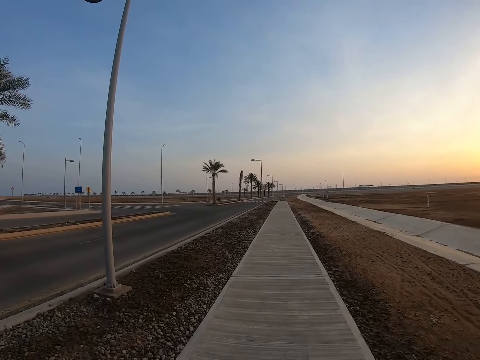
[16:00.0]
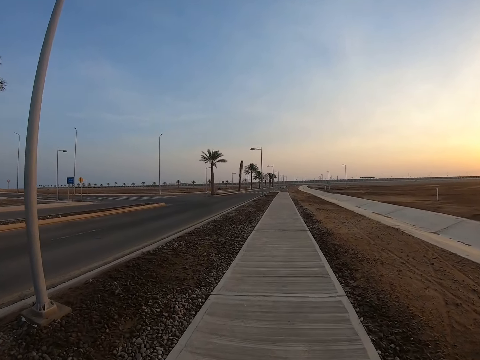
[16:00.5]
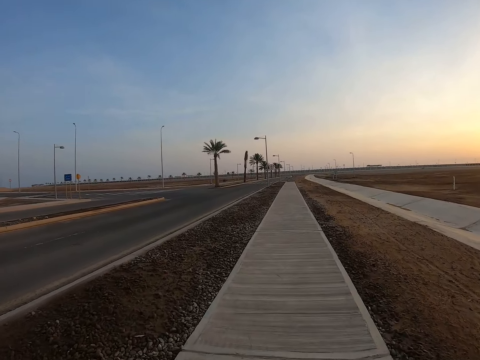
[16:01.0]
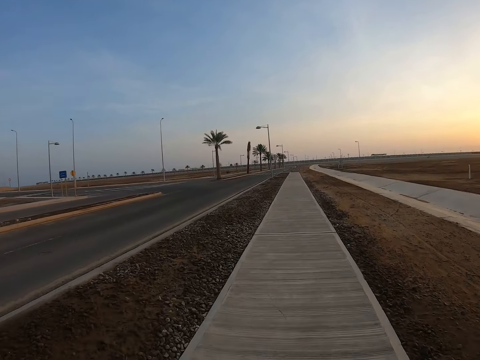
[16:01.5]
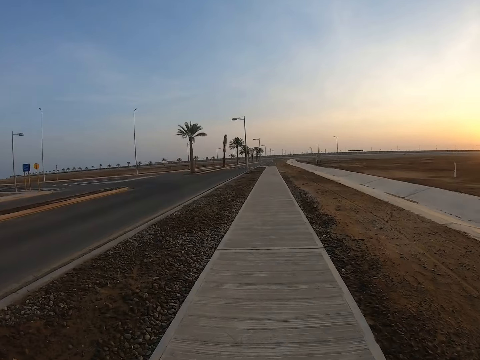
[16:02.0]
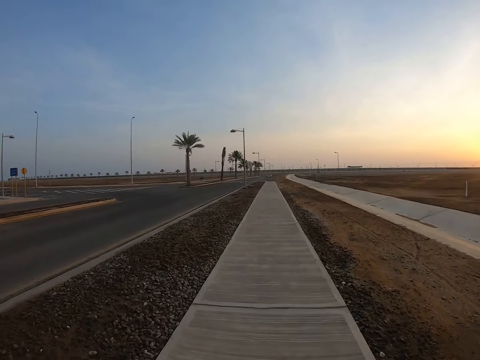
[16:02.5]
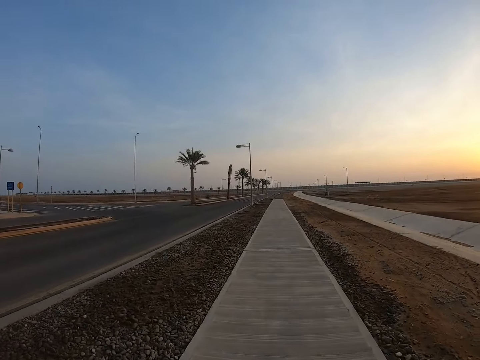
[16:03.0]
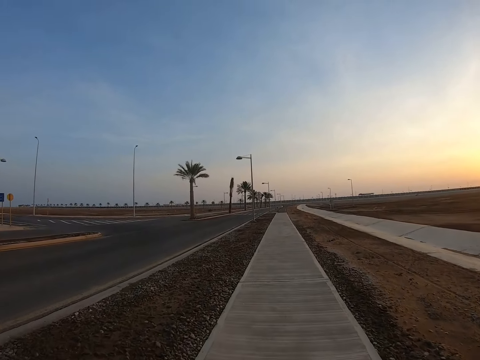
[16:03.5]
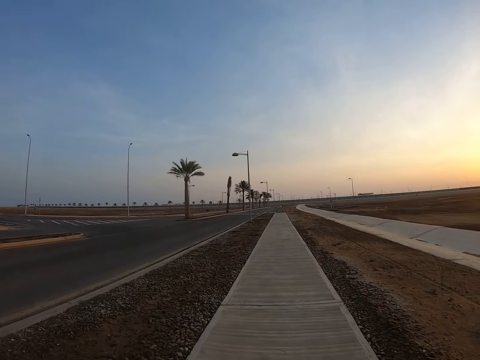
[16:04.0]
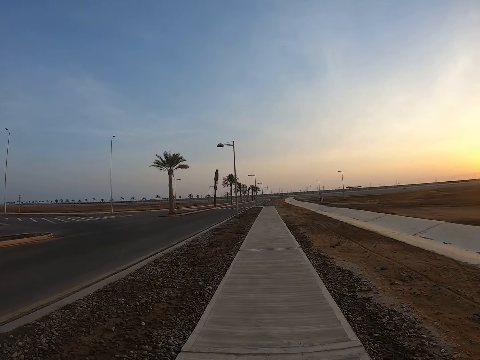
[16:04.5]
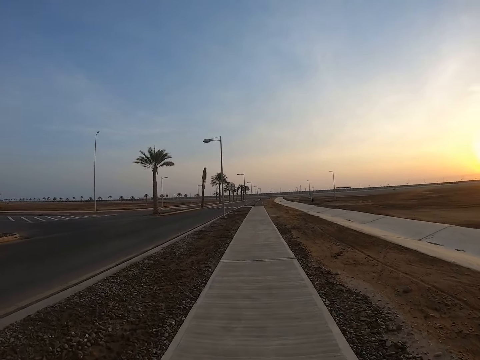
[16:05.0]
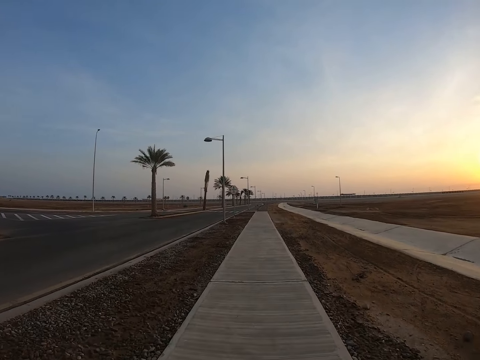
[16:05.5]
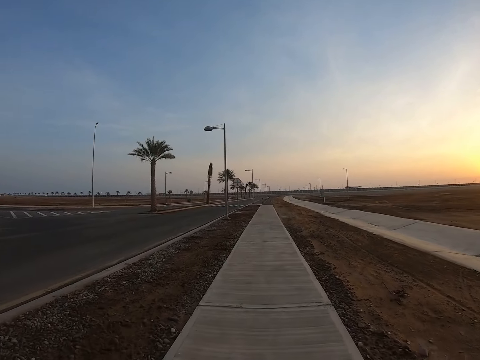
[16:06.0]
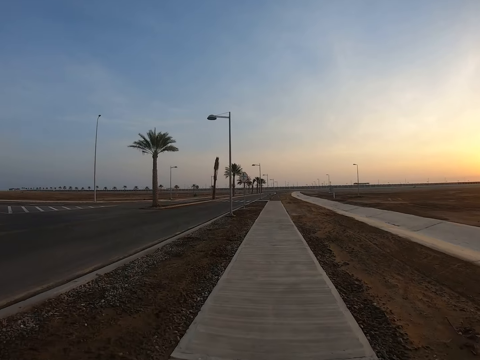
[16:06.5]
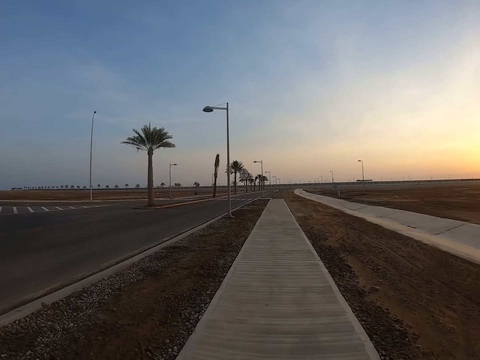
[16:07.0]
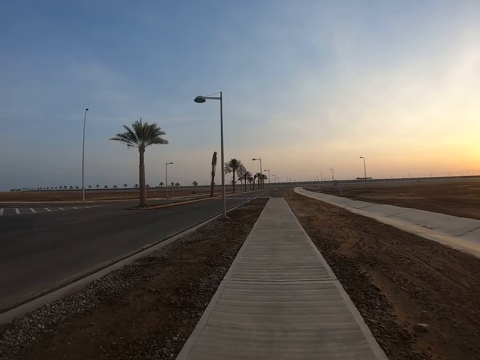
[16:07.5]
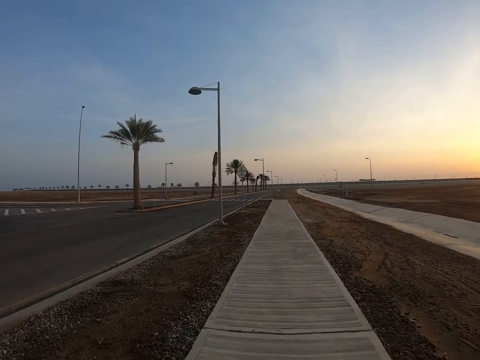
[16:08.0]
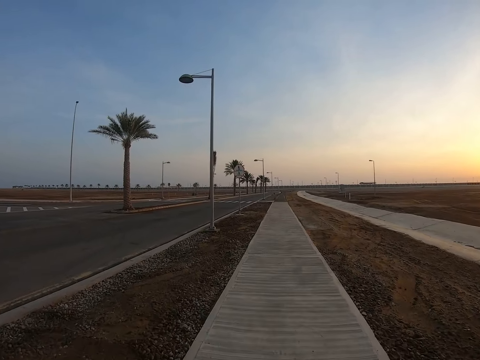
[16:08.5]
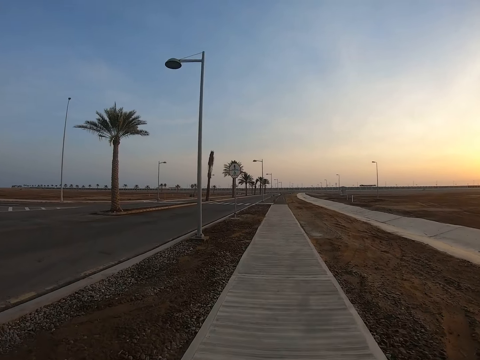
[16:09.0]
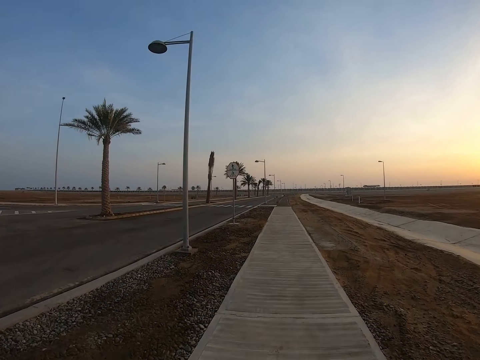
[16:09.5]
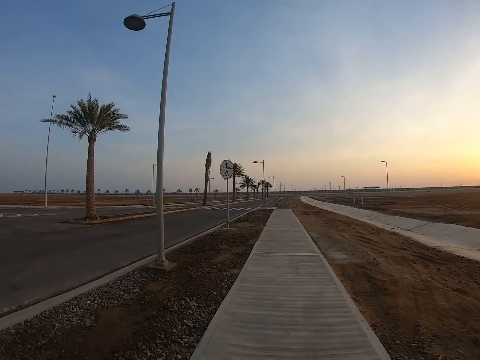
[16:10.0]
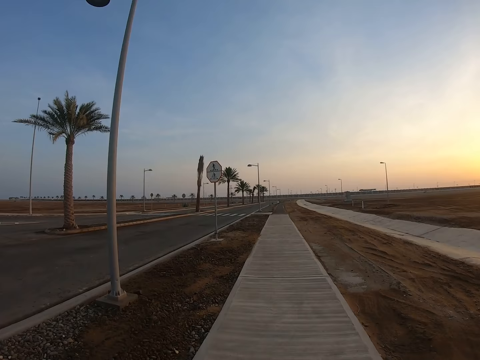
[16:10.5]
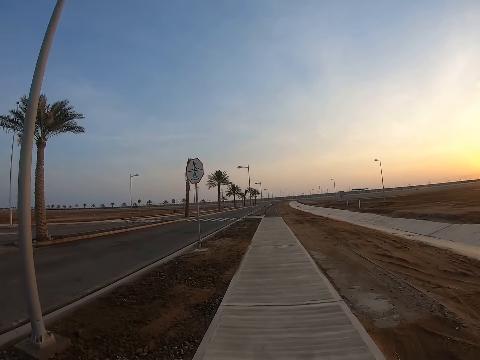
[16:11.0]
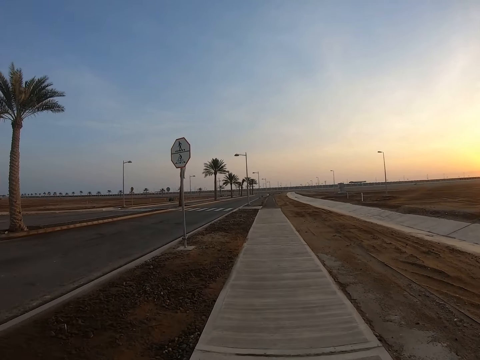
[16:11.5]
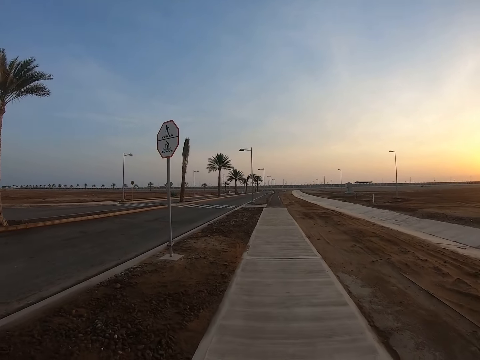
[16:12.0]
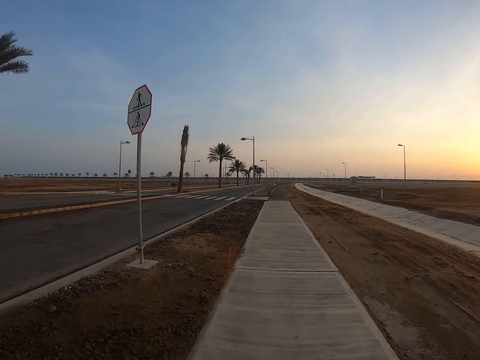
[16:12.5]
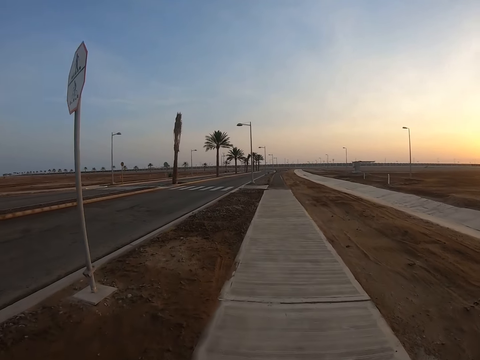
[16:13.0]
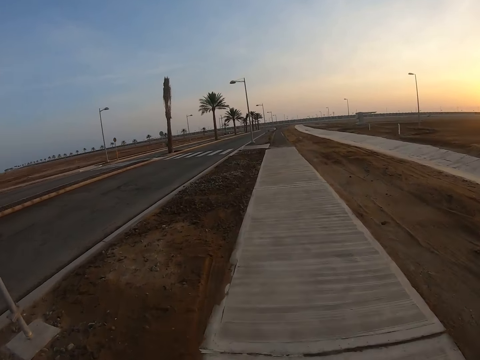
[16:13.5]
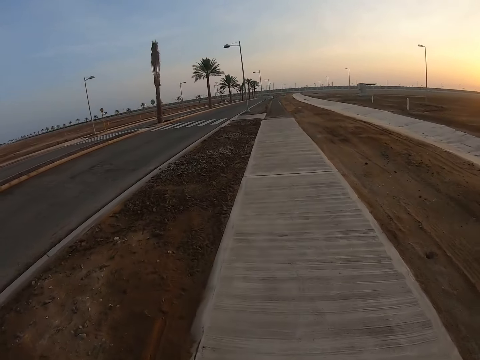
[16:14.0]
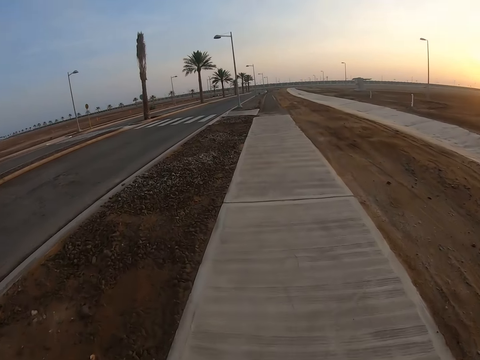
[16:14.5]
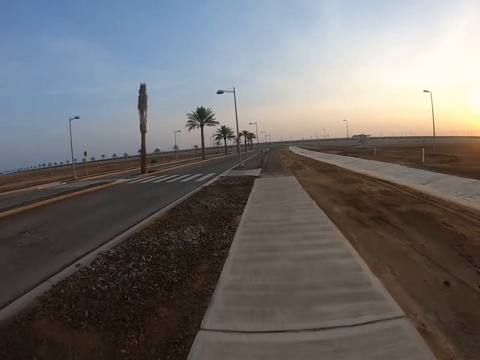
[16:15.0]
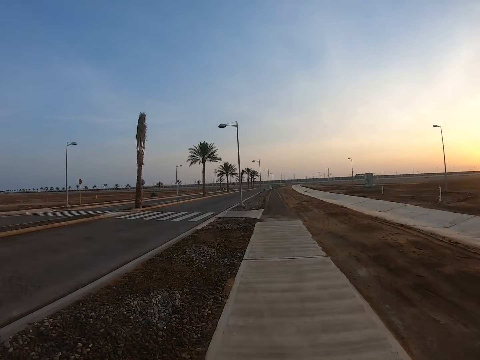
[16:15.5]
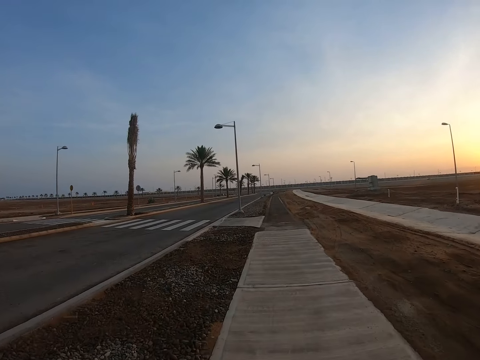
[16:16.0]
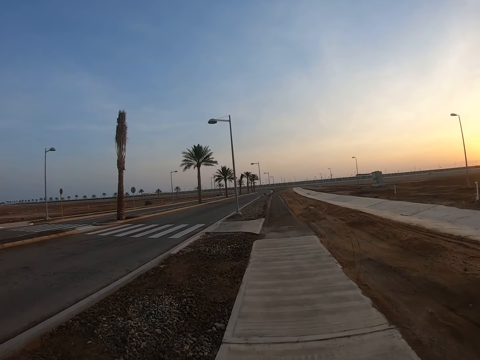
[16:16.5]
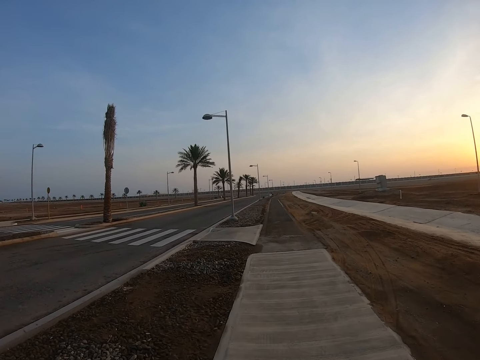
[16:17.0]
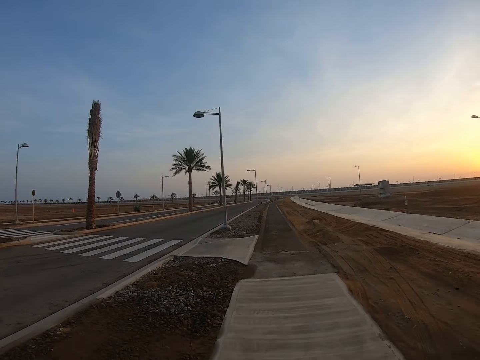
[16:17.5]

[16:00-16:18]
The camera wearer looks in front. They walk on the pavement. They look down.

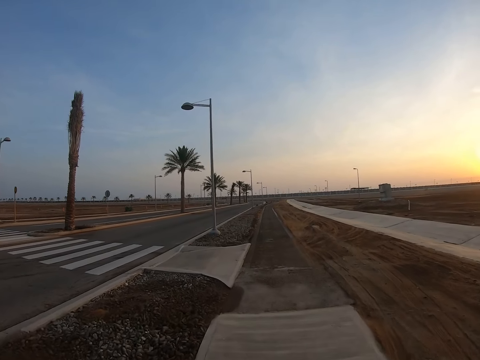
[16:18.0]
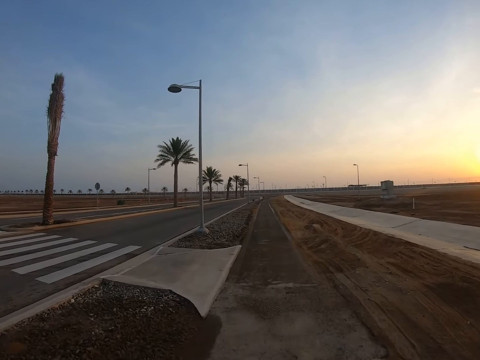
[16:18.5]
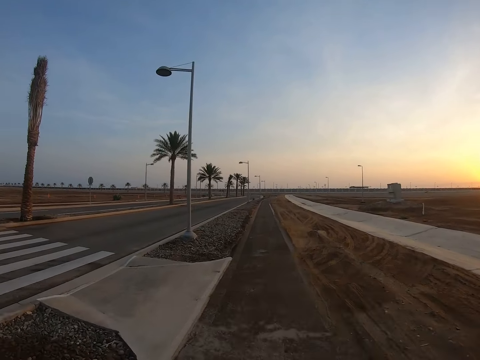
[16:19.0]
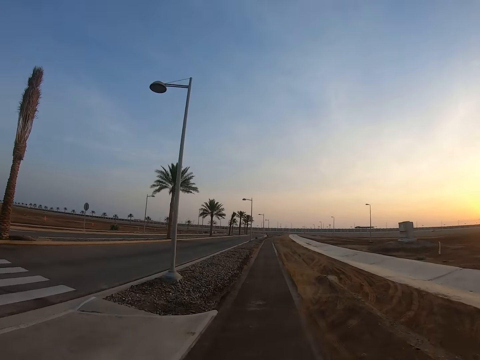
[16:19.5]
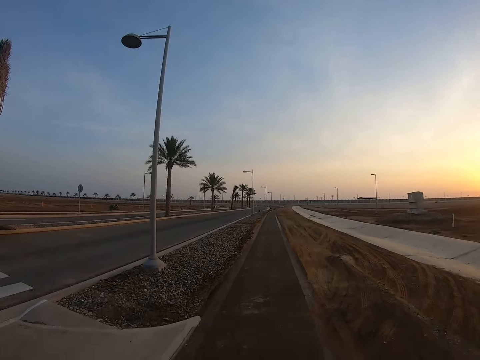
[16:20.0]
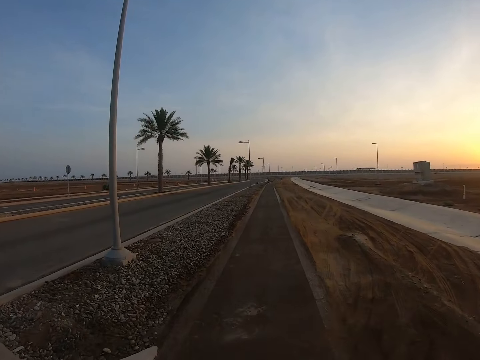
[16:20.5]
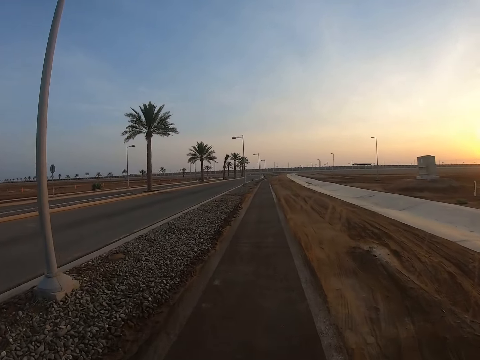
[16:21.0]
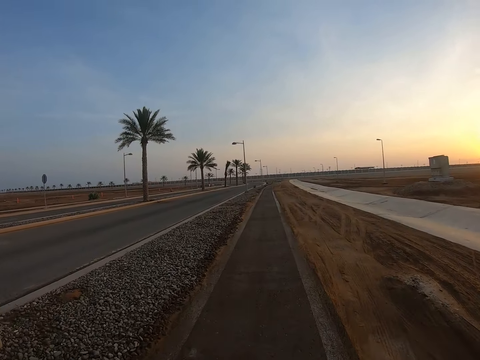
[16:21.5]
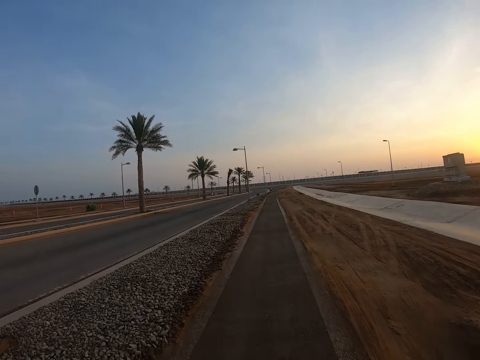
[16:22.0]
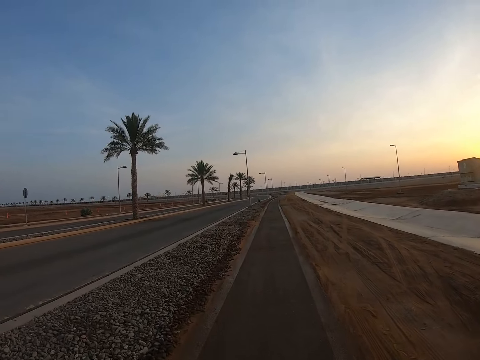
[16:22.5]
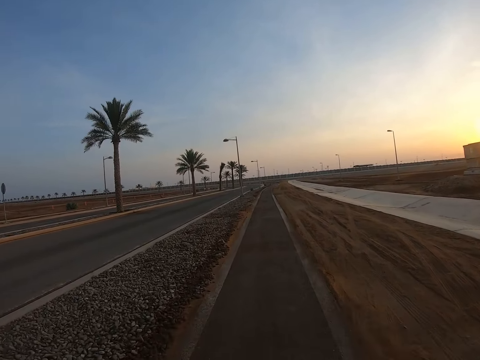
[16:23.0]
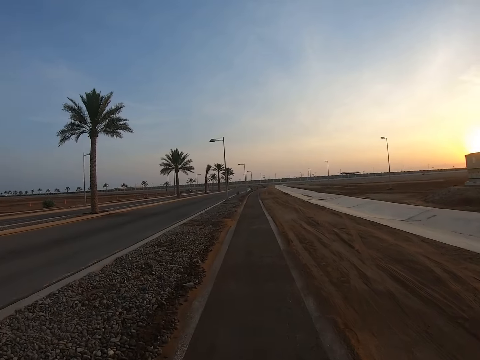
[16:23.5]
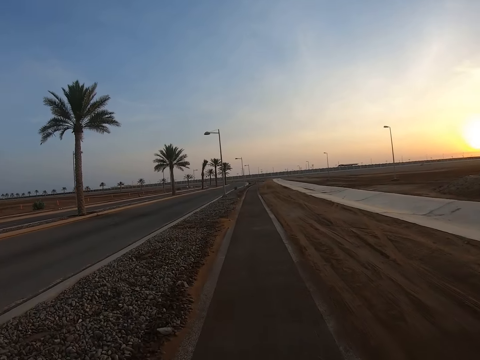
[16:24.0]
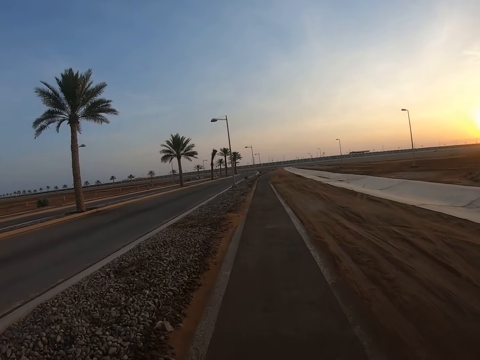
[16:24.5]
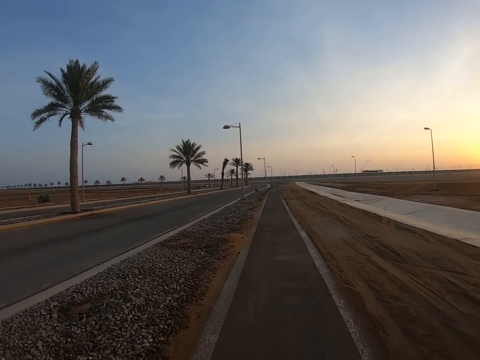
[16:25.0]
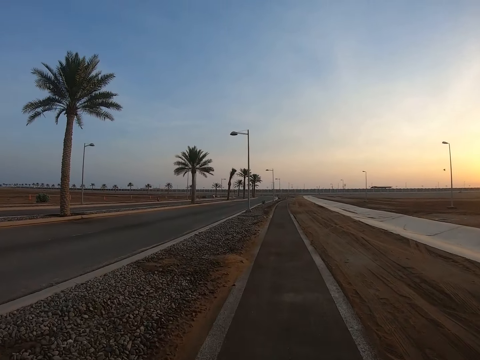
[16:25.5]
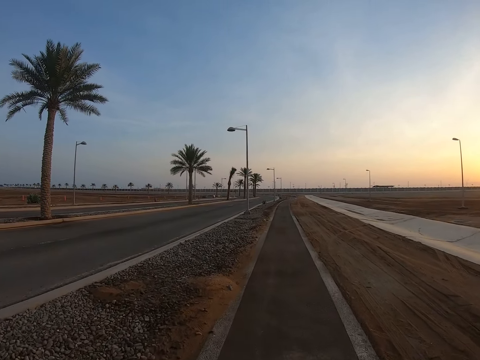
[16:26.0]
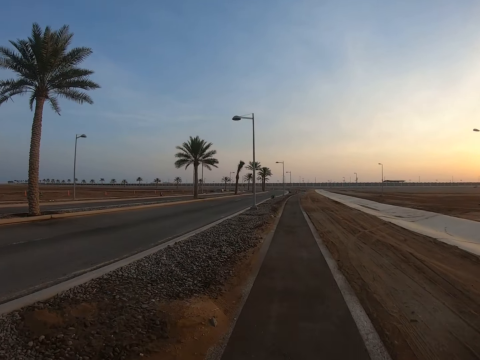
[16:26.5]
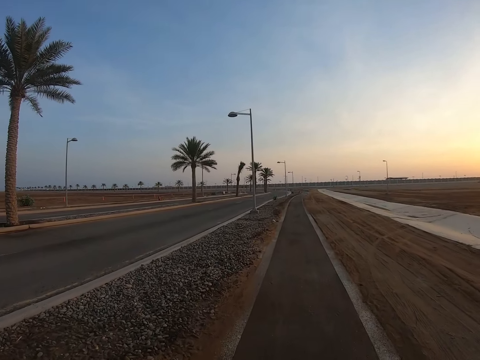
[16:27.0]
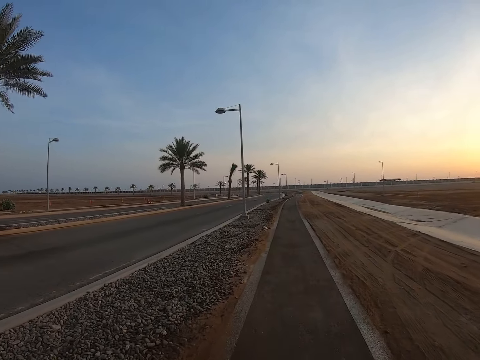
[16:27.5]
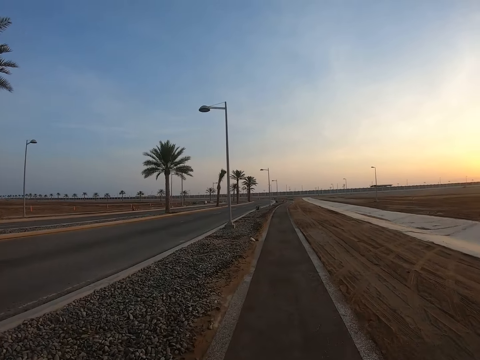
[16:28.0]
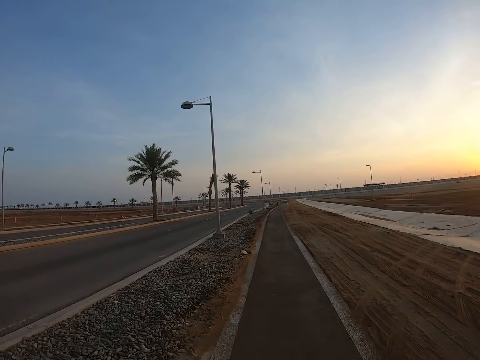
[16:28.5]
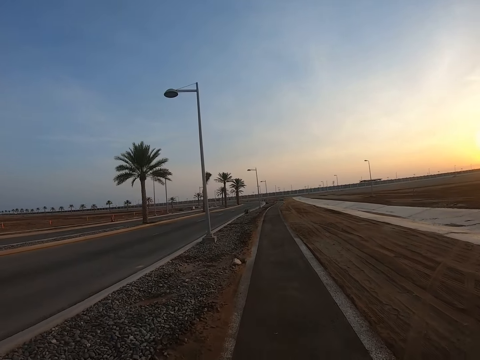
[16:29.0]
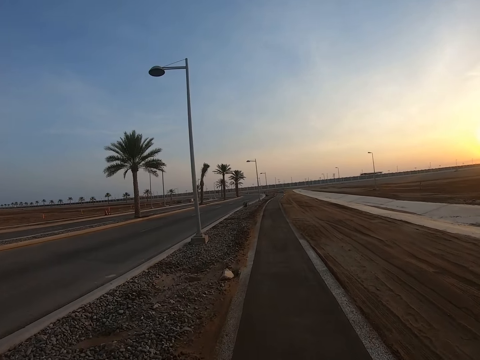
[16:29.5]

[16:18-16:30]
The camera wearer walks on the pavement.
